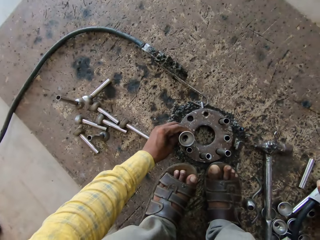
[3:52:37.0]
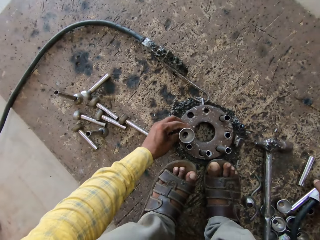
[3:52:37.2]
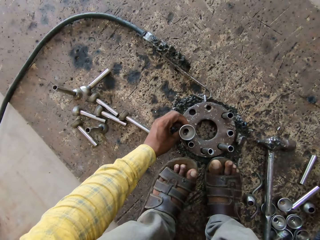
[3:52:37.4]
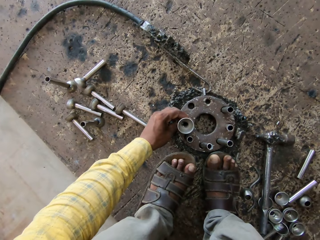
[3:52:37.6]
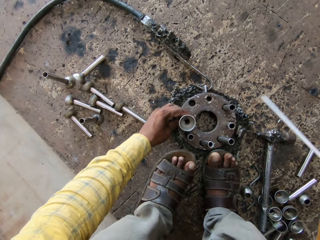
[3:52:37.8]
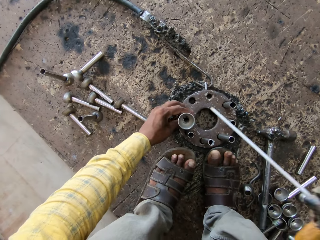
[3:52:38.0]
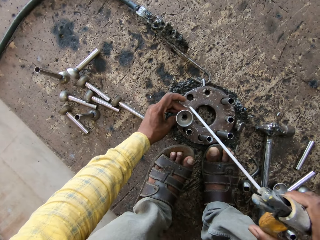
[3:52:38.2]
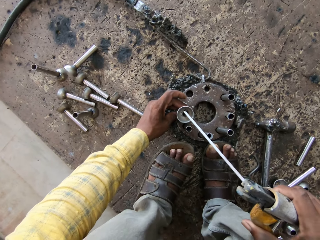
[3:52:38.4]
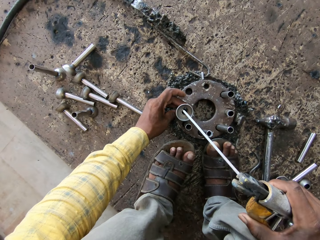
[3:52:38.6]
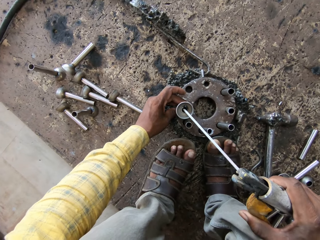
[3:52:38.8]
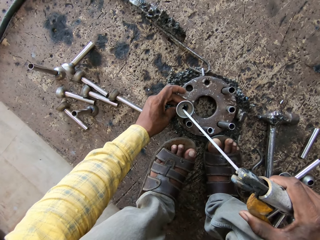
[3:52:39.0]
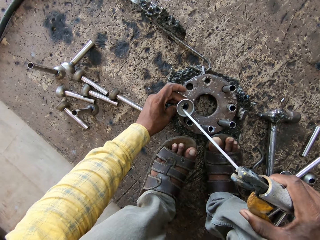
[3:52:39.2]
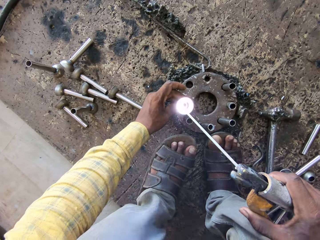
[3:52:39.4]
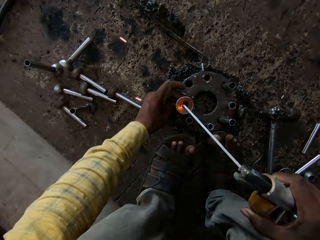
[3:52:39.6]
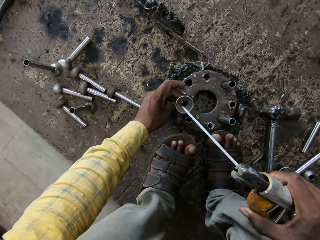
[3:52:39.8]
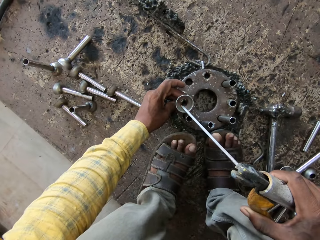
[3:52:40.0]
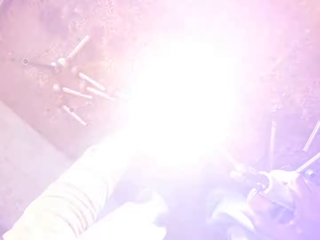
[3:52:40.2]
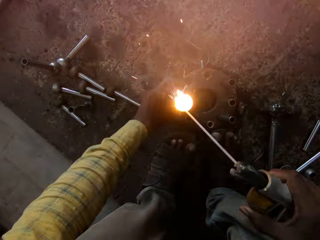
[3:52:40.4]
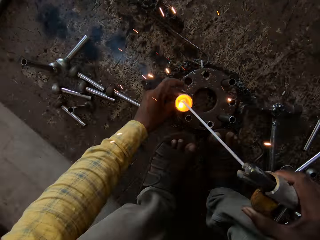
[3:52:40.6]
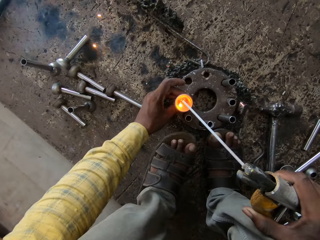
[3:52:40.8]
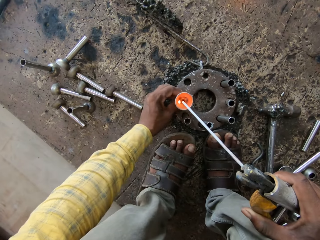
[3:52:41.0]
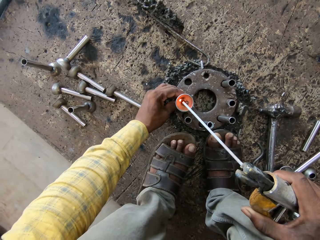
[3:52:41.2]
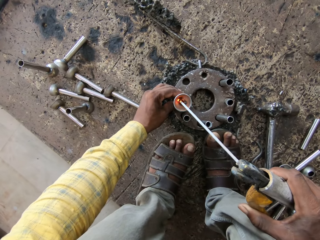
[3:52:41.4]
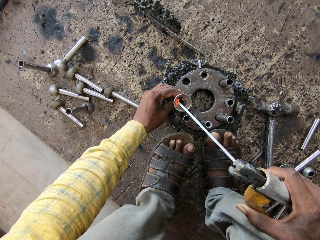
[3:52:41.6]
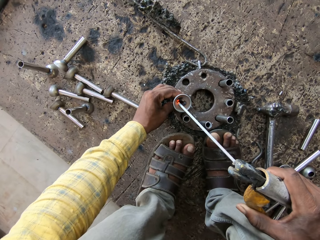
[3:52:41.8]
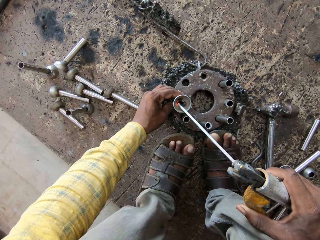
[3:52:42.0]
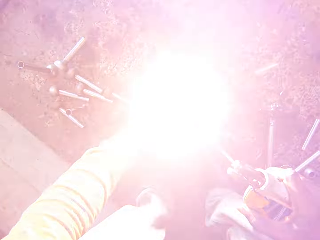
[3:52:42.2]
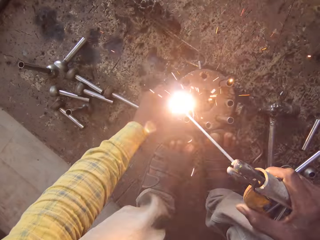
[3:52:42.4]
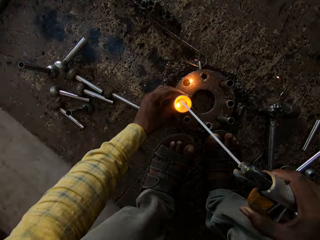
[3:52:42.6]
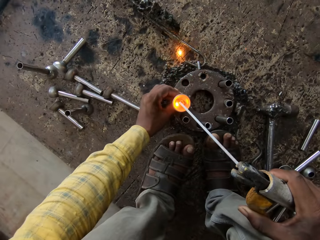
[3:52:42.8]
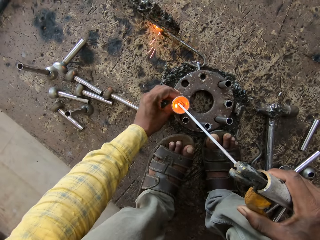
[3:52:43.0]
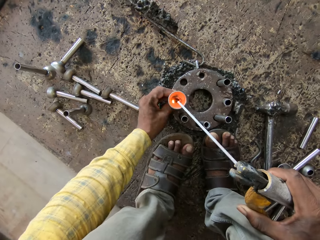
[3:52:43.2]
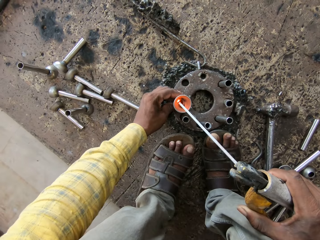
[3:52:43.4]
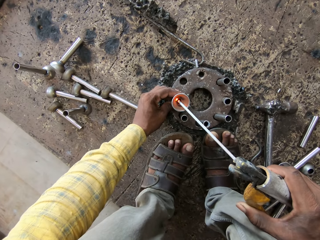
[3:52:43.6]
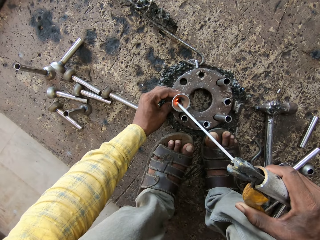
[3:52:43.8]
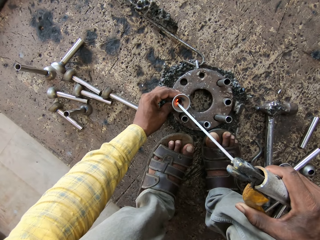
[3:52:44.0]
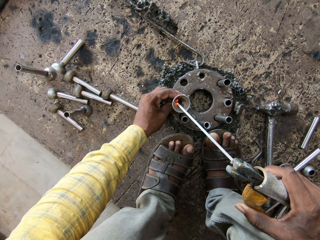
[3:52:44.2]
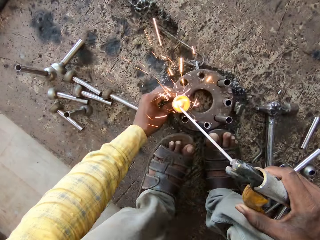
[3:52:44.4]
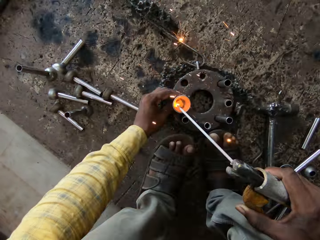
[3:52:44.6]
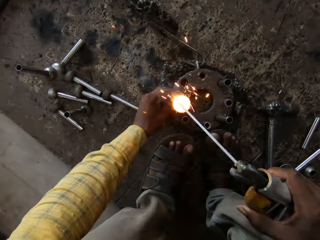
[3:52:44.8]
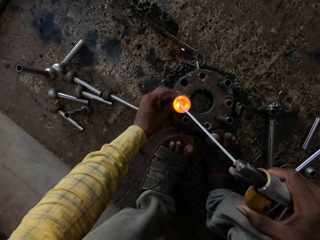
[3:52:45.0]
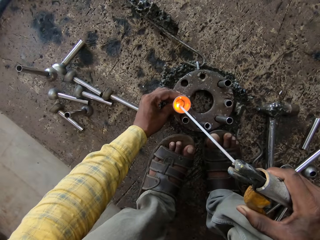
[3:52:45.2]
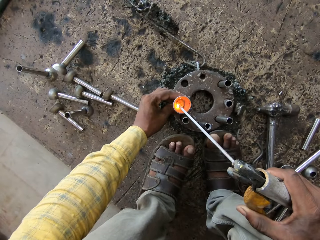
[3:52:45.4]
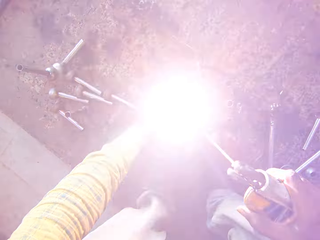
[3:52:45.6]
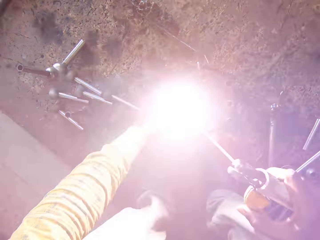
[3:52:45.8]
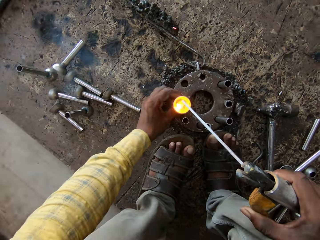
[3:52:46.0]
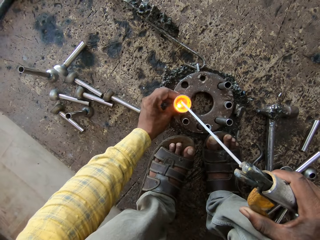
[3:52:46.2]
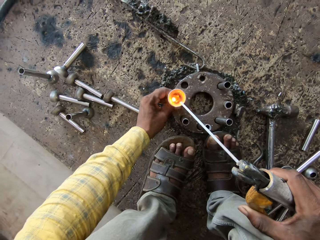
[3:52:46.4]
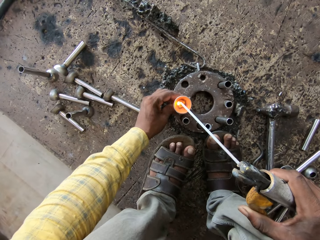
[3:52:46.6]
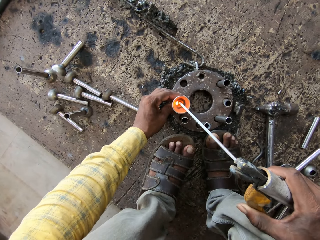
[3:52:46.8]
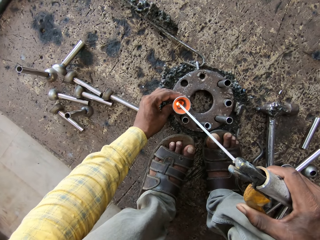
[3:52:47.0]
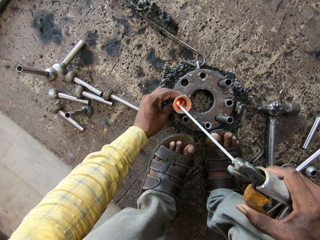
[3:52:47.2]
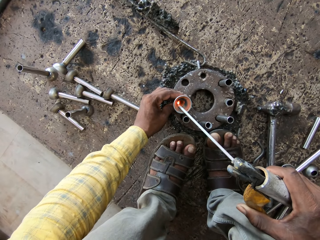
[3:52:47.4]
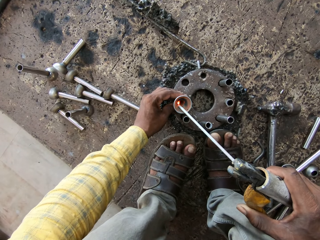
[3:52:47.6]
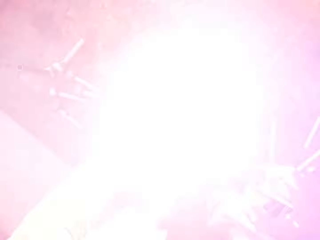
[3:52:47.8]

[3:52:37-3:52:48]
The camera wearer picks up the arc welding machine. A person converses with the camera wearer. The camera wearer welds the small bowl shaped metal on the long circular shaped metal rod. They turn the metal rod. They weld the small bowl shaped metal on the long circular shaped metal rod again. They turn the metal rod again. They weld the small bowl shaped metal on the long circular shaped metal rod. They weld the small bowl shaped metal on the long circular shaped metal rod again. They turn the metal rod again.

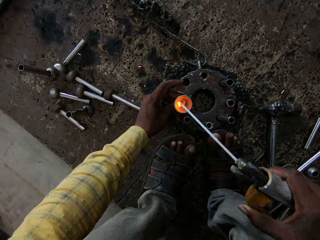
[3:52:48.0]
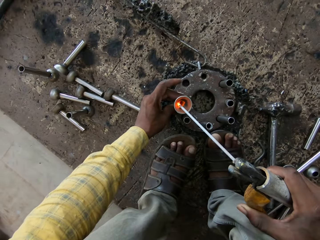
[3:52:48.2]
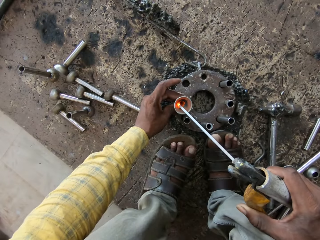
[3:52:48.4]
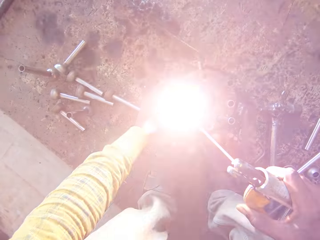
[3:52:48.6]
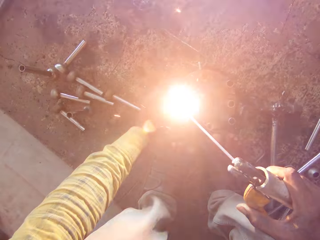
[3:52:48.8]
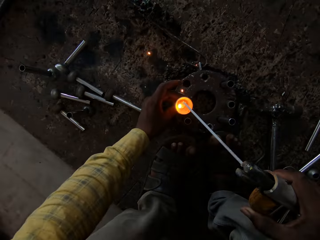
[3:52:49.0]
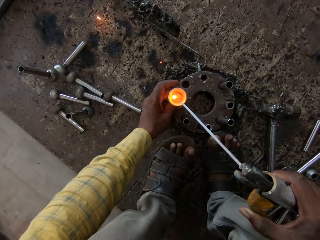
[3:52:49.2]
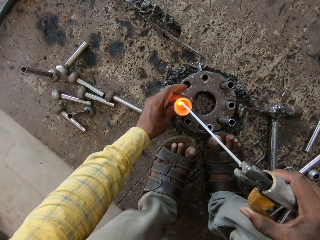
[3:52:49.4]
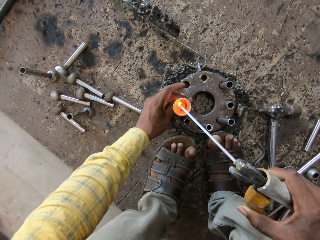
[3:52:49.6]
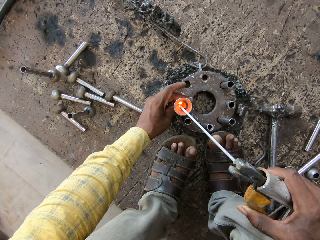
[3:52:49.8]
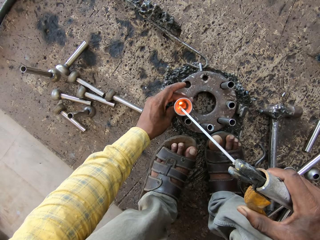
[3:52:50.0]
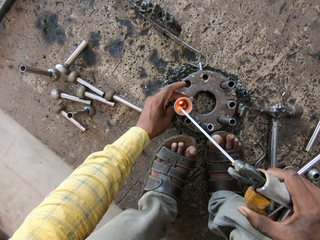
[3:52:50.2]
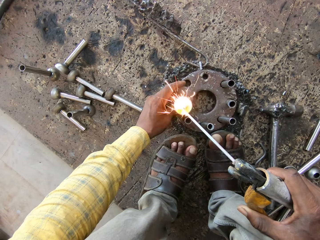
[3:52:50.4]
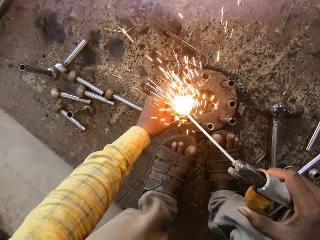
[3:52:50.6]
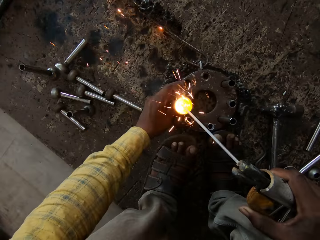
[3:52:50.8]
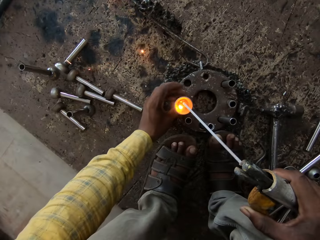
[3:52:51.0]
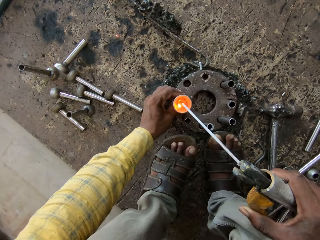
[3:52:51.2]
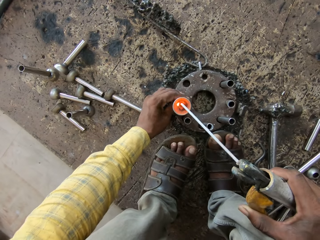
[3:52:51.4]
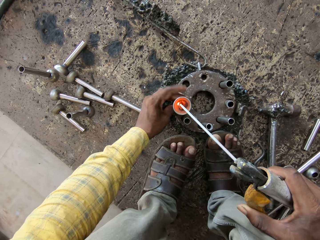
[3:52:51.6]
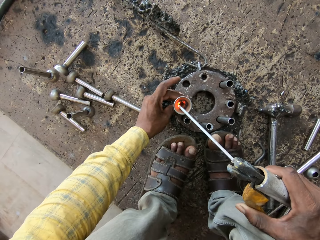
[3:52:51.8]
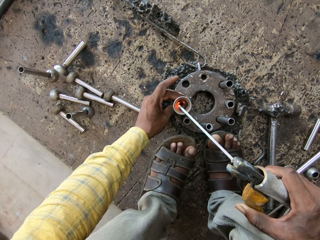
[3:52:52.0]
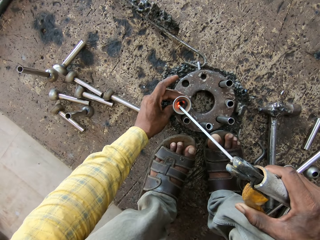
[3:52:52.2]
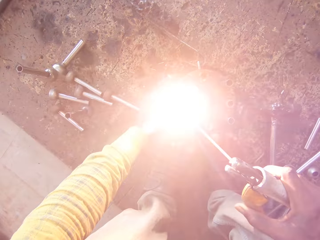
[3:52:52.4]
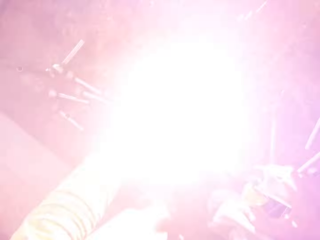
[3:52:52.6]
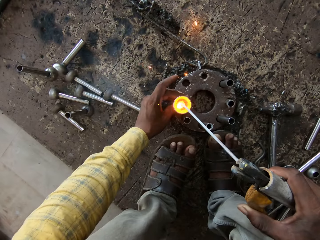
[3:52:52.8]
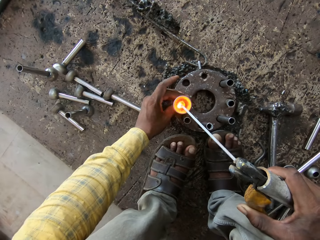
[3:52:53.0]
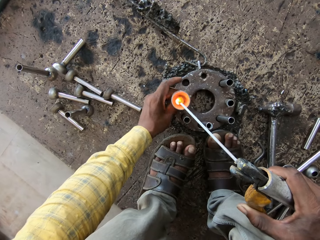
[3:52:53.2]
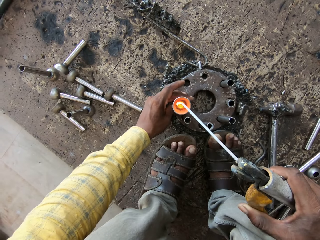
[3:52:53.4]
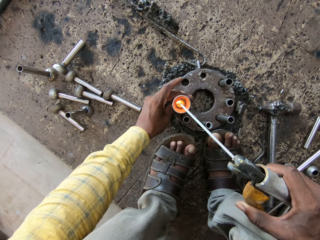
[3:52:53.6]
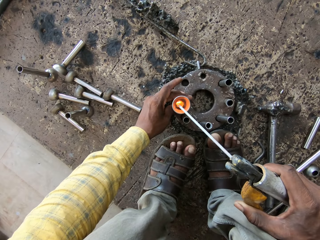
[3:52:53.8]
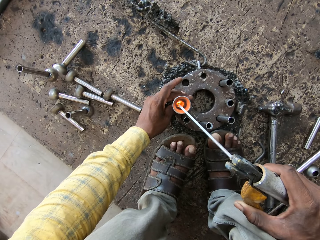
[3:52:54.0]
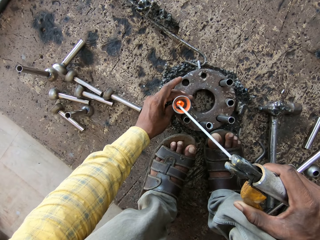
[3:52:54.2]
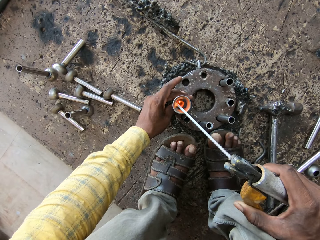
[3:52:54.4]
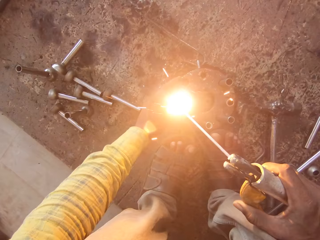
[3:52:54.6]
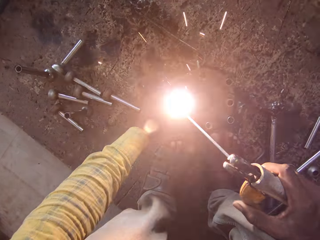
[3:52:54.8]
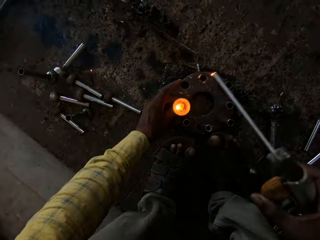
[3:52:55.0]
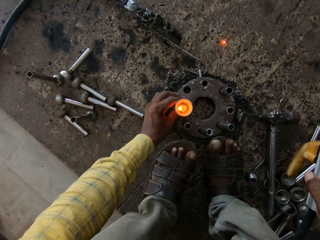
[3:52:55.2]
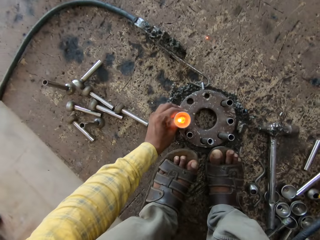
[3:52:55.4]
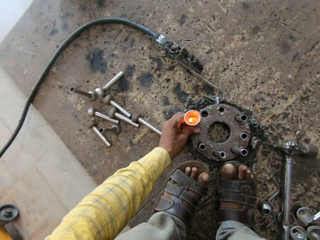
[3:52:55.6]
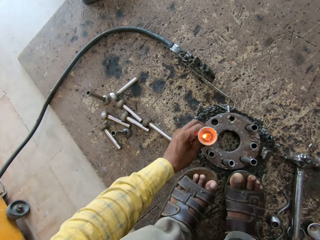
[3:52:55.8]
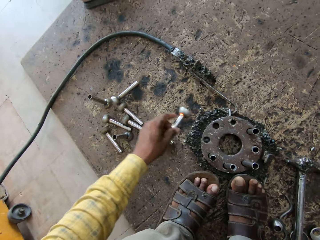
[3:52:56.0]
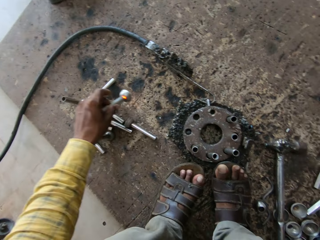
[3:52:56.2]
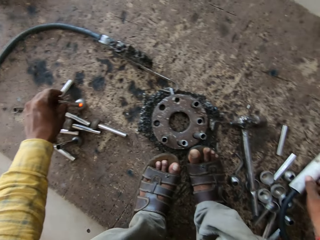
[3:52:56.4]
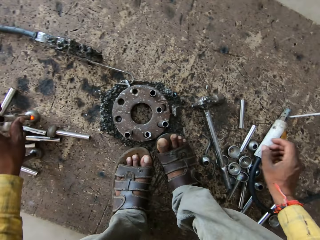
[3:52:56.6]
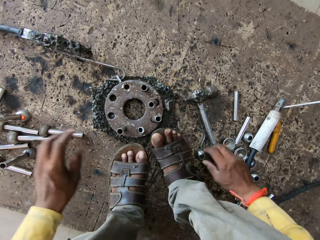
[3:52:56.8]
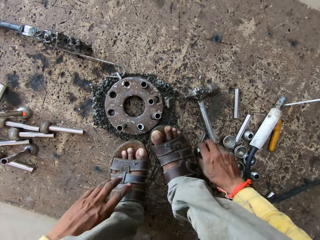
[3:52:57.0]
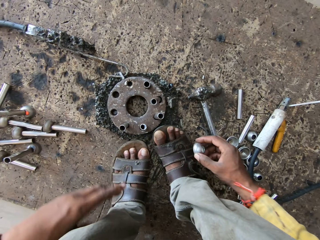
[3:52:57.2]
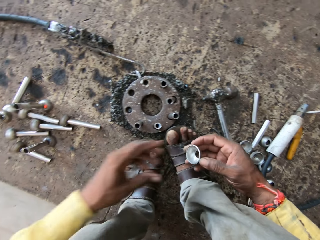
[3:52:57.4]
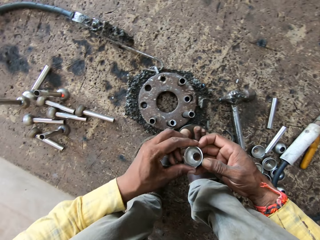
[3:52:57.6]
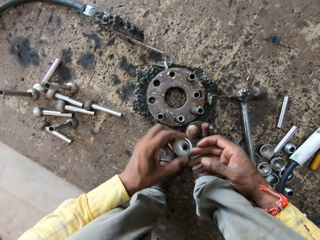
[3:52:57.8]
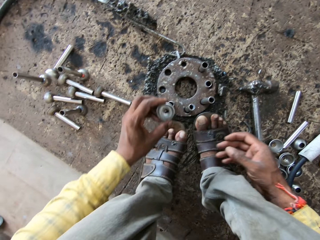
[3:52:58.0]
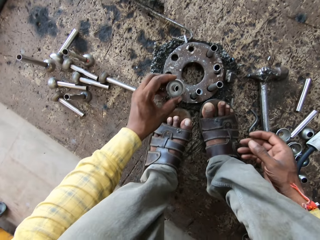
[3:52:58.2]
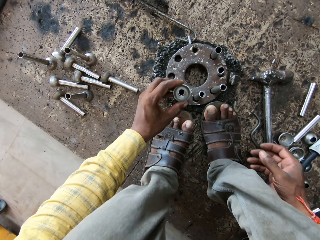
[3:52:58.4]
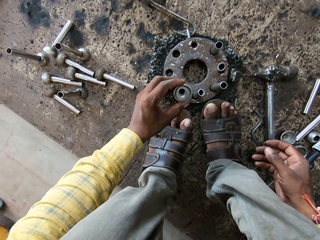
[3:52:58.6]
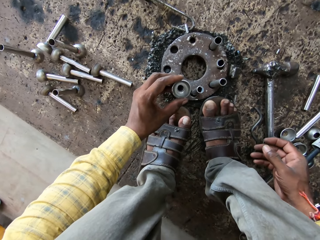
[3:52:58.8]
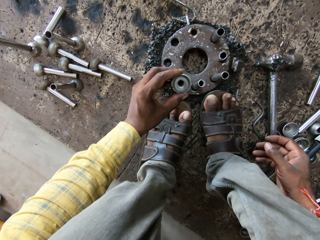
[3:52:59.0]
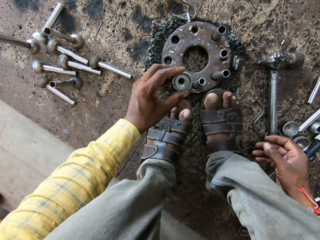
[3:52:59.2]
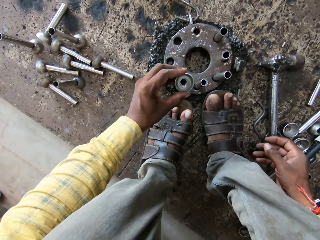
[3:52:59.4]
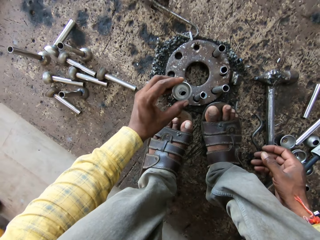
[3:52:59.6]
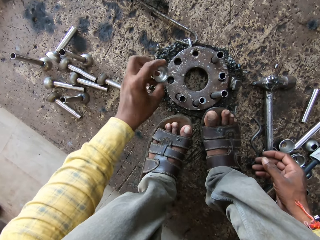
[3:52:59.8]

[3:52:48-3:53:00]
The camera wearer welds the small bowl shaped metal on the long circular shaped metal rod. They turn the metal rod. They weld the small bowl shaped metal on the long circular shaped metal rod again. They turn the metal rod again. They weld the small bowl shaped metal on the long circular shaped metal rod again. They turn the metal rod again. They weld the small bowl shaped metal on the long circular shaped metal rod again. They pull up the long circular shaped metal rod on the small bowl shaped metal. They place the long circular shaped metal rod on the small bowl shaped metal on the floor. They put the welding rod holder on the floor. They pick up a small bowl shaped metal from the floor. They look at the small bowl shaped metal. They place the small bowl shaped metal on the long circular shaped metal rod.
